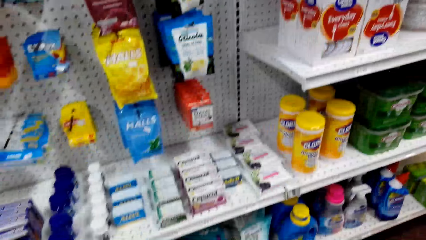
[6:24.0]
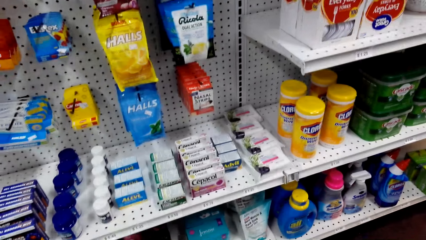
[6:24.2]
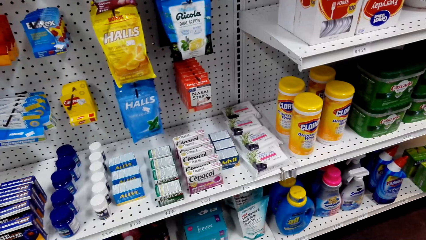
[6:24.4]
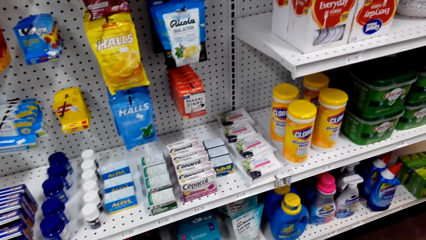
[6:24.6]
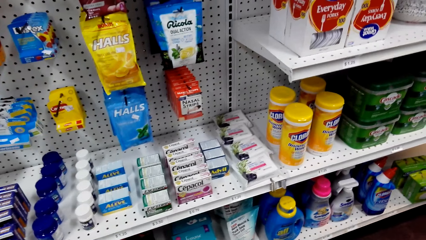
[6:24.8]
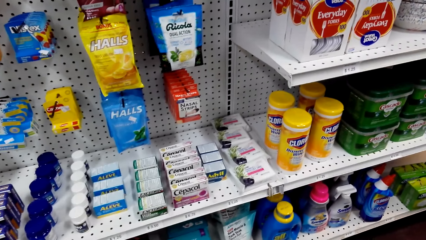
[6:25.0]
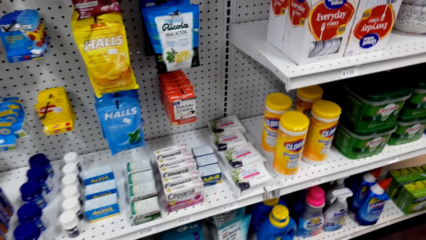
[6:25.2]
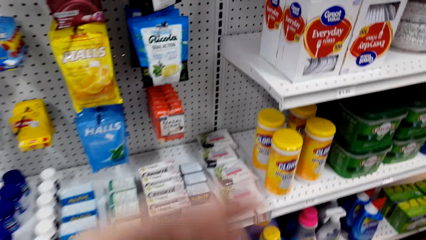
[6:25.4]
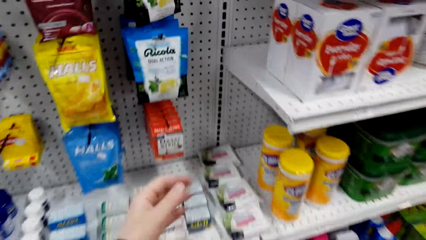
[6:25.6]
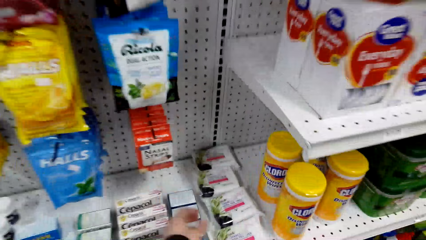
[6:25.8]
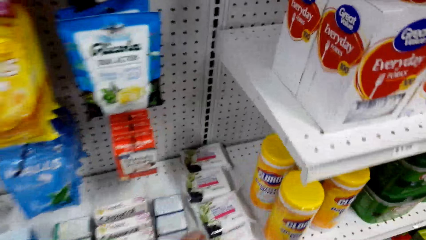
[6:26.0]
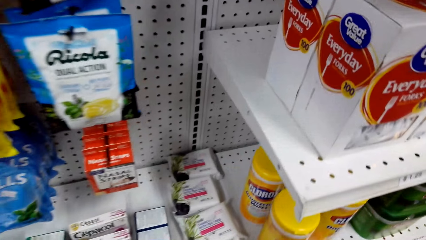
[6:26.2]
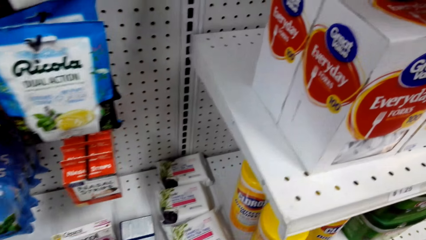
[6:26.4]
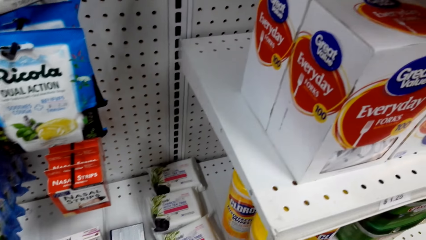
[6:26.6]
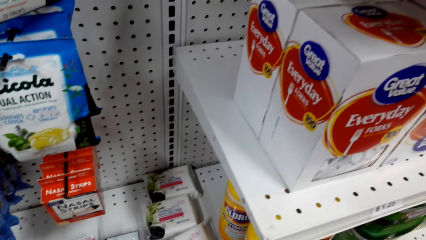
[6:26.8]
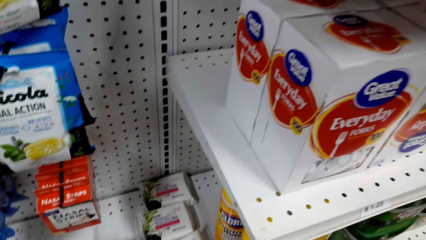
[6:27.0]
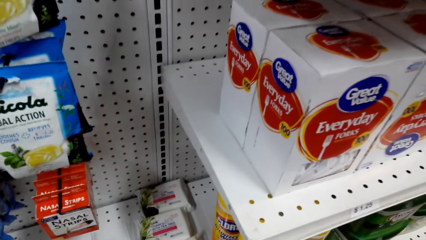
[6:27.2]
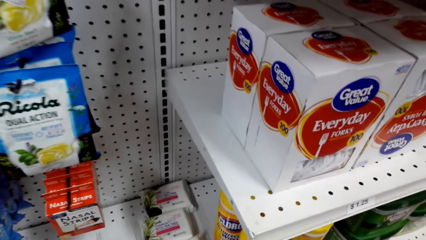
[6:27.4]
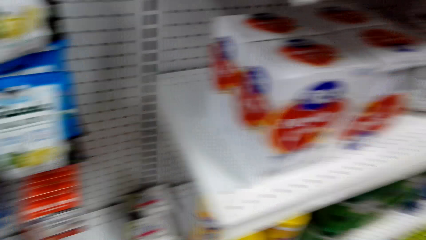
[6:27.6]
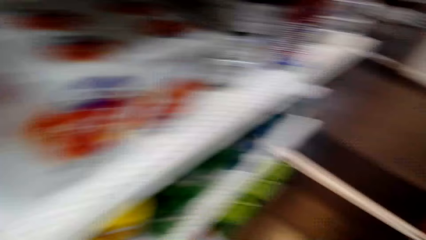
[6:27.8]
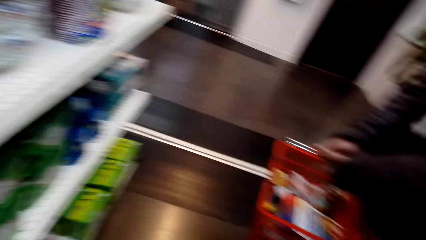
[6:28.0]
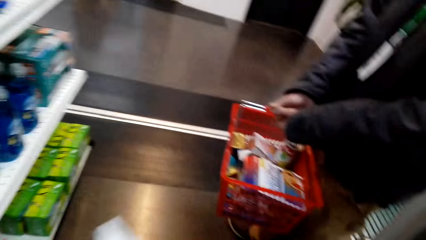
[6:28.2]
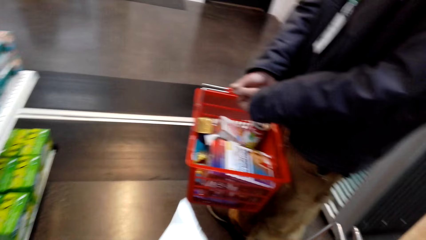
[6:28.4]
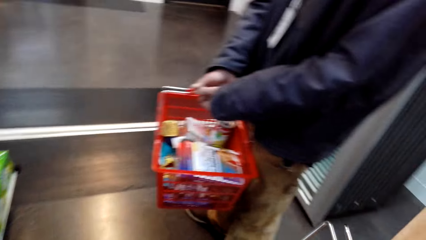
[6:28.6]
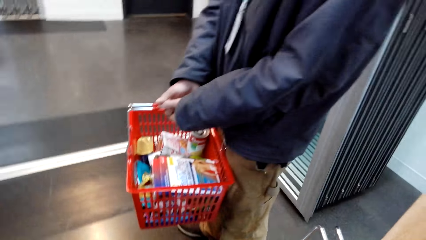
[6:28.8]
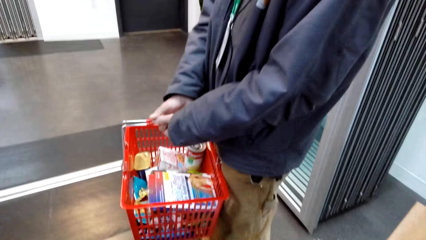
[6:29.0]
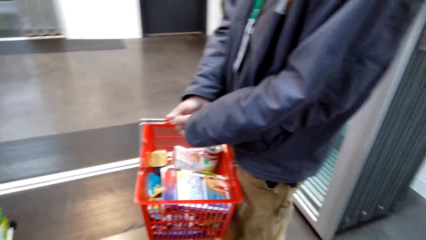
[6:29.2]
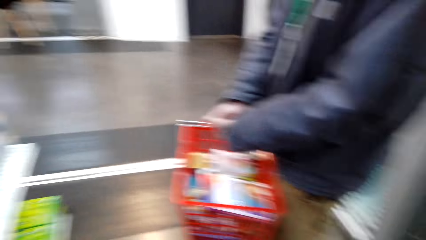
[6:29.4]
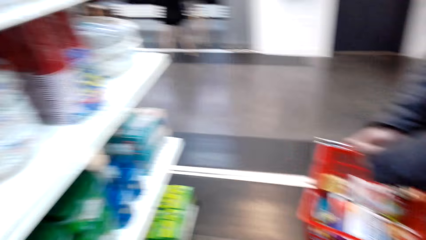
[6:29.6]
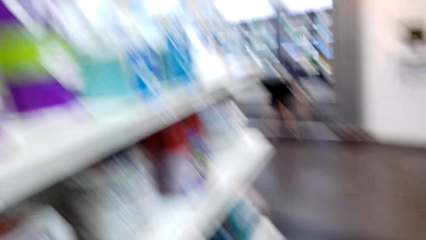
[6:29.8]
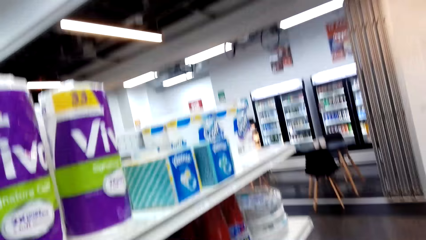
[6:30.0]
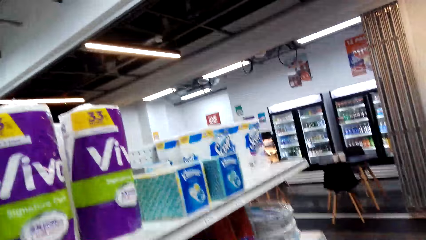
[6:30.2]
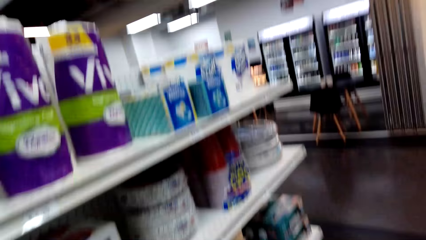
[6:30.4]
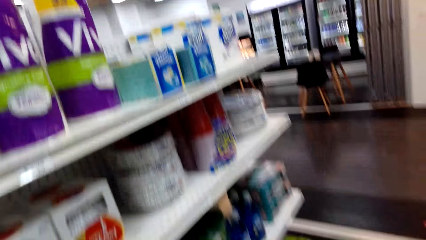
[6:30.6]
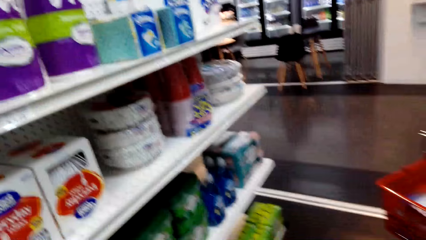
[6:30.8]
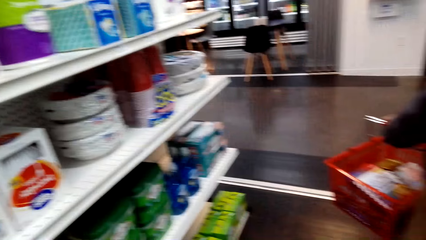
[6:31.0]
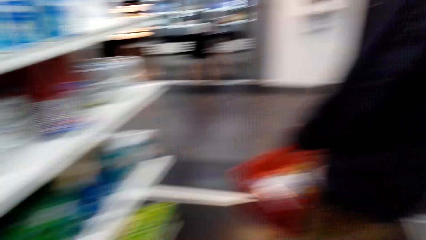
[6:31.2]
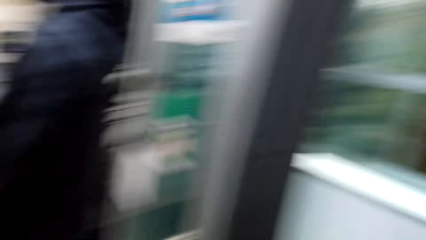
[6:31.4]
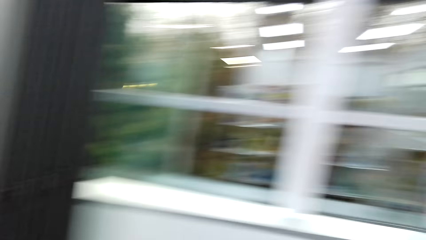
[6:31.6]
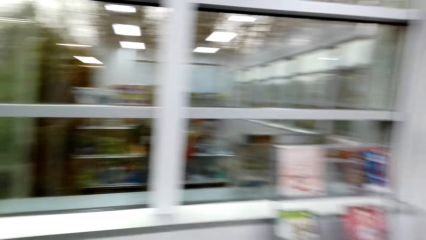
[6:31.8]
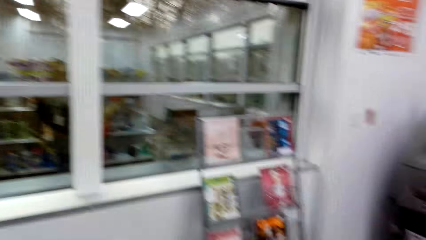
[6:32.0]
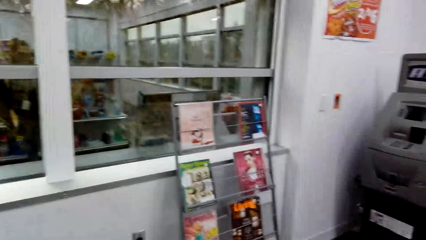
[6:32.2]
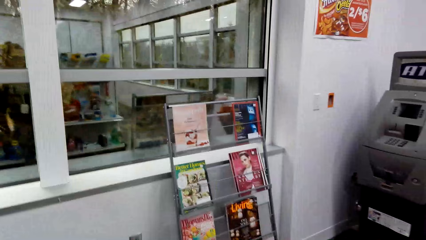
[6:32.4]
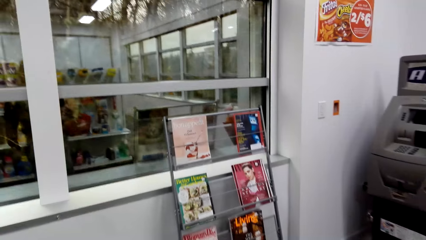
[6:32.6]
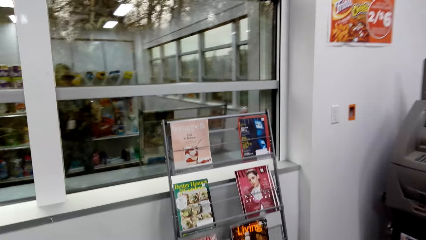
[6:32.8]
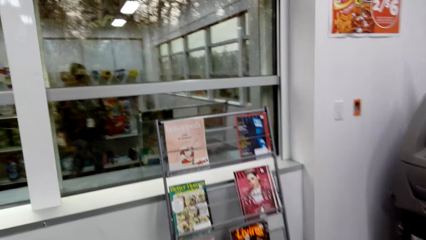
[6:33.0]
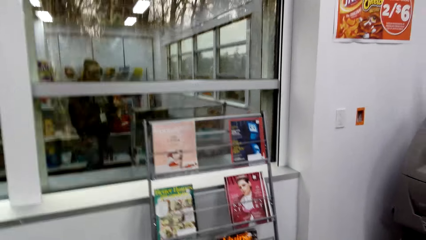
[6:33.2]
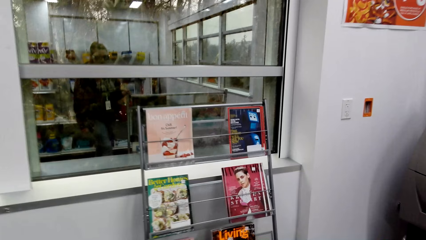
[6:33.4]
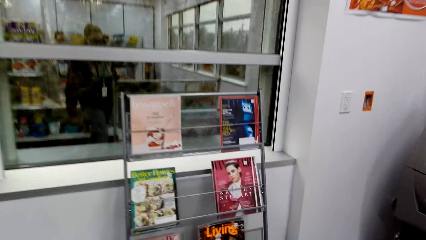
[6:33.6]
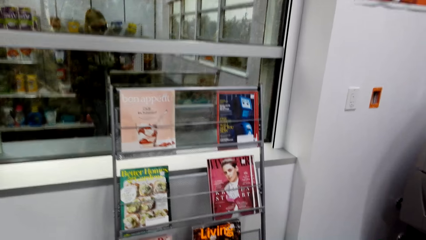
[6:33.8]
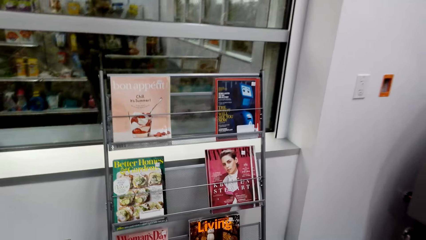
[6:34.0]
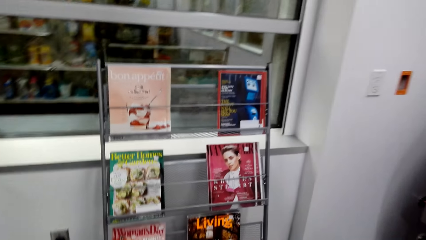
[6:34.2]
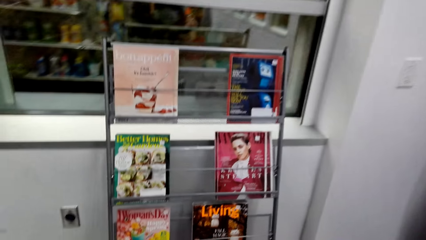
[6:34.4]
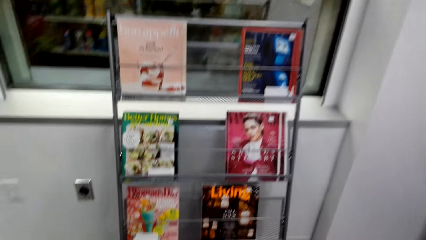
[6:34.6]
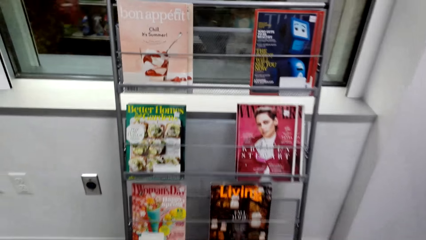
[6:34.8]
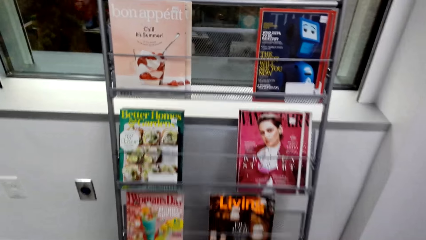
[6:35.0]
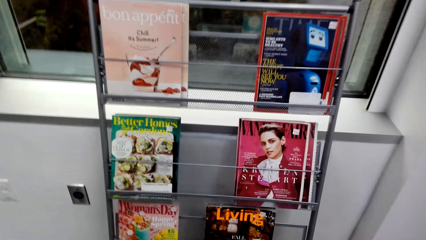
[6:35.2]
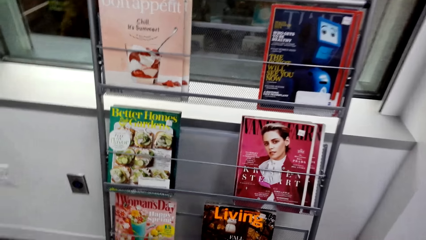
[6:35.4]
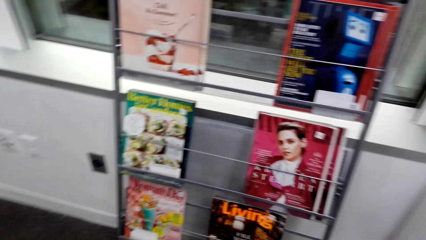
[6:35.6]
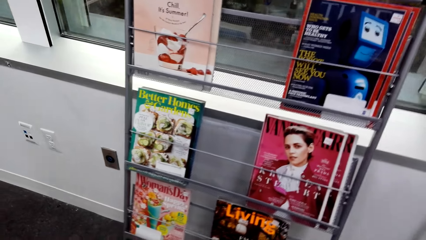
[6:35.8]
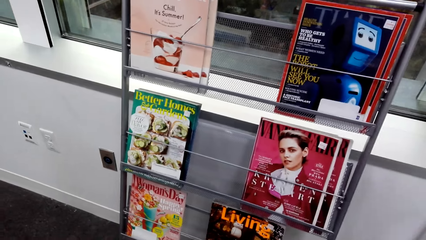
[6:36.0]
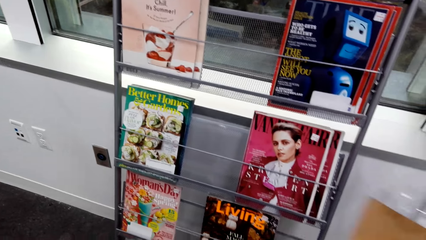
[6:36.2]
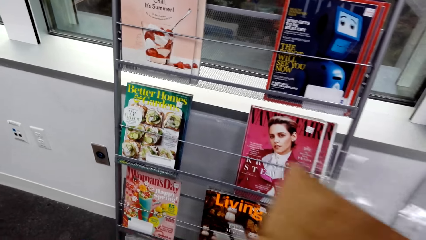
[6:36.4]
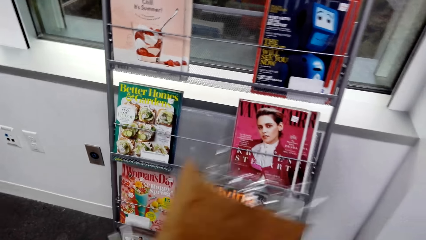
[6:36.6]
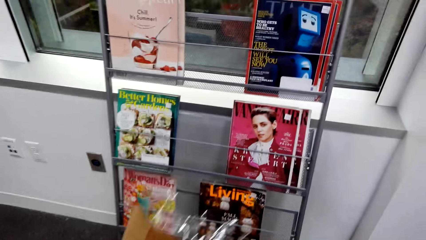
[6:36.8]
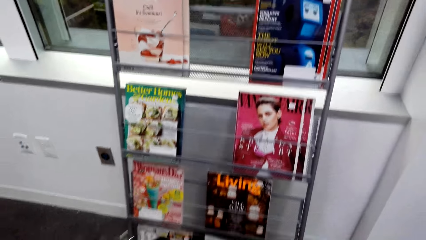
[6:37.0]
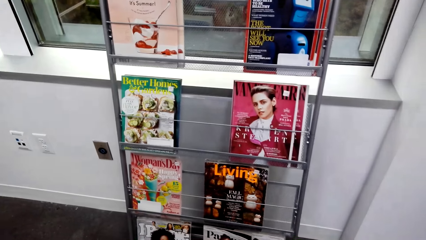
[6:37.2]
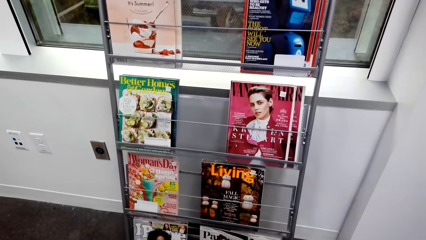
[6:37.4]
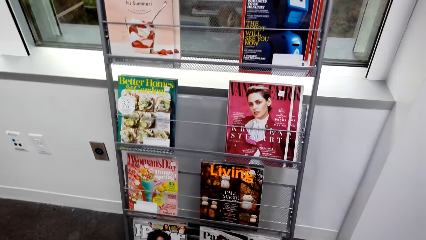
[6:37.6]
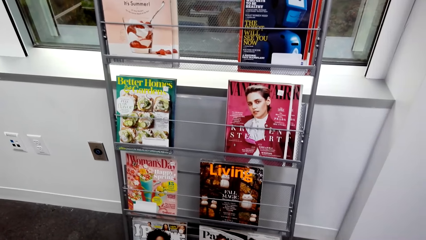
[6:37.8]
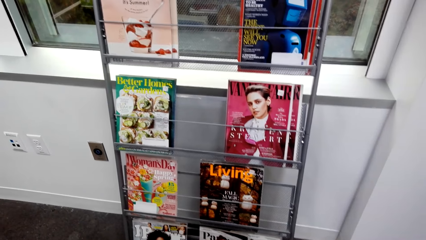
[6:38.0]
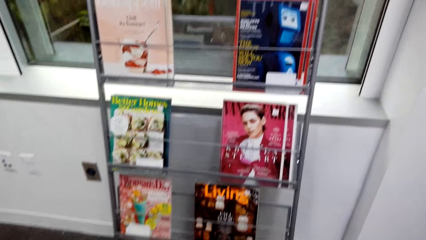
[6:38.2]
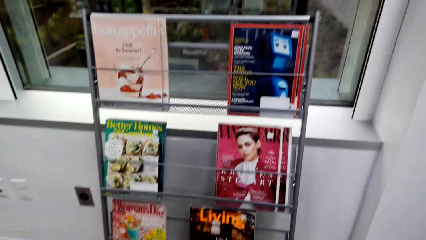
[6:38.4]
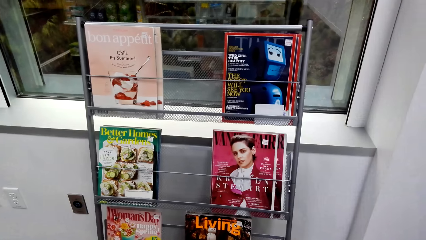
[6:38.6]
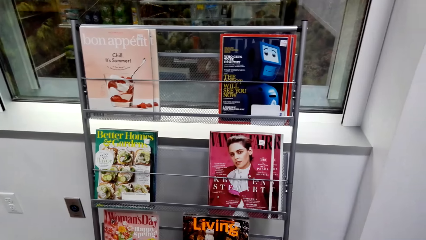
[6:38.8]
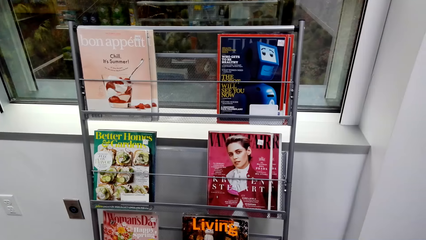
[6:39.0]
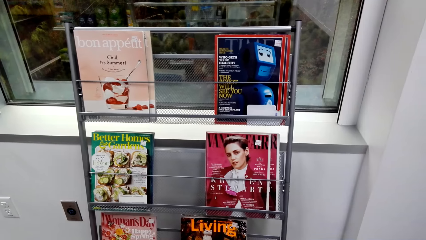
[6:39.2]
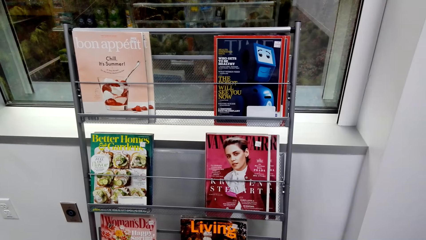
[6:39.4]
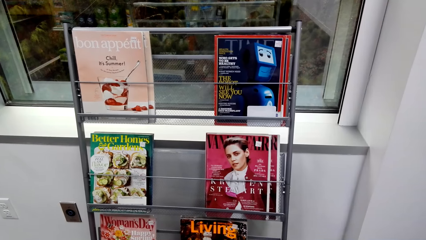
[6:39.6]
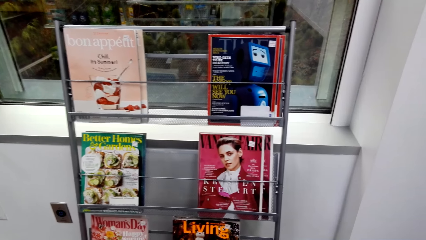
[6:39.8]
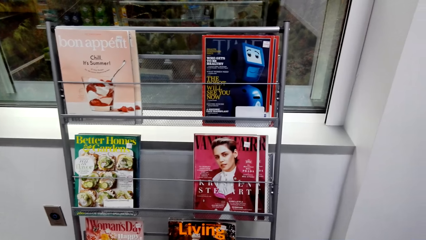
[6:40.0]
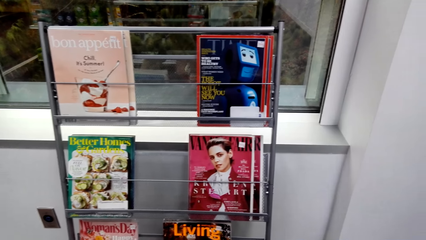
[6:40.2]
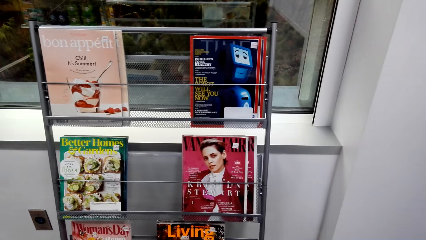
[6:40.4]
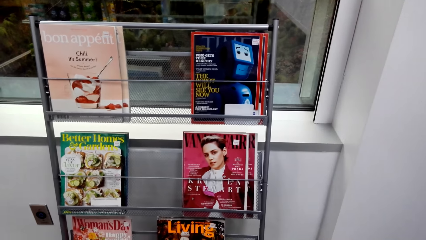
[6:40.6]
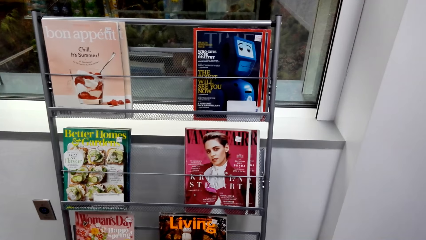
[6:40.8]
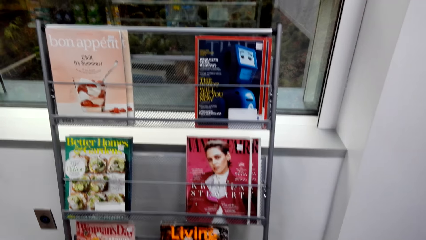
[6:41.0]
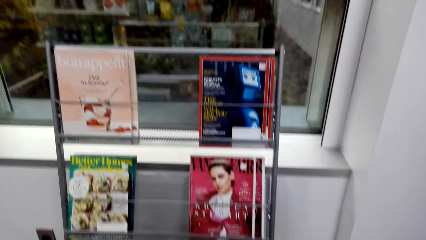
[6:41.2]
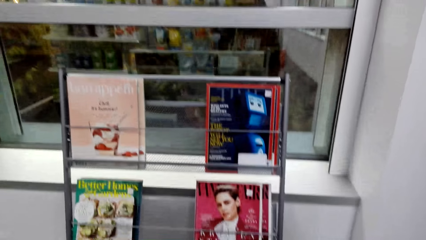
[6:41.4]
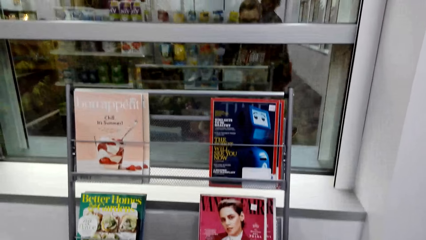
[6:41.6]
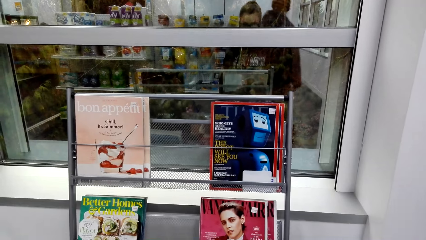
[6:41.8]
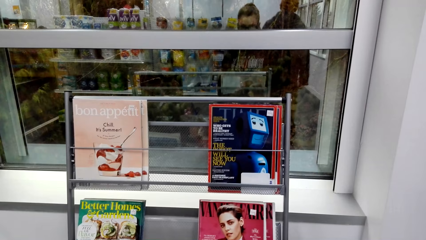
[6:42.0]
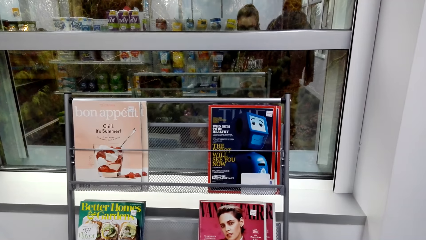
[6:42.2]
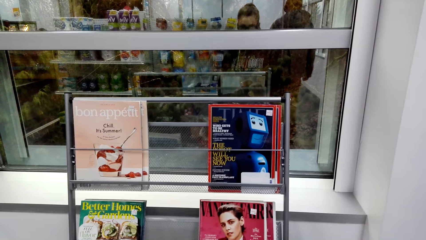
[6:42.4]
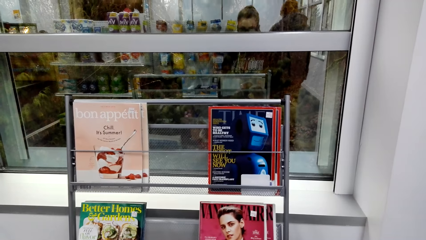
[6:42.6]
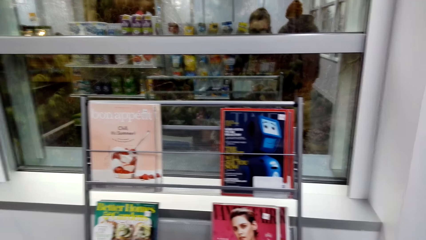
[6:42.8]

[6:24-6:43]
The camera wearer touches something. They pick an object from the shelf. They walk around the store and look at the magazine stand.
